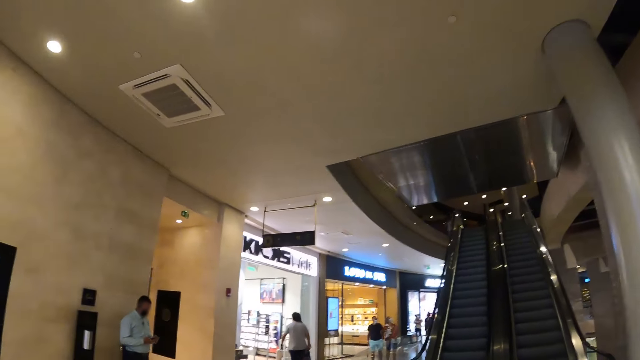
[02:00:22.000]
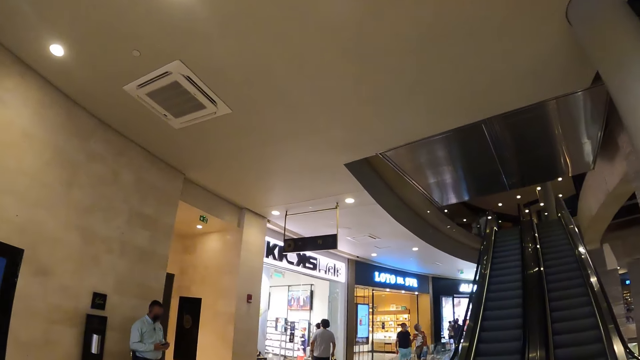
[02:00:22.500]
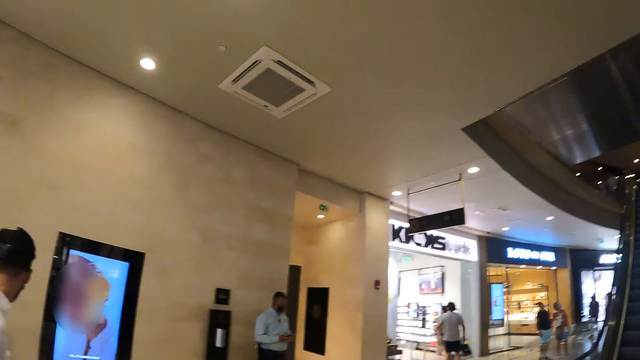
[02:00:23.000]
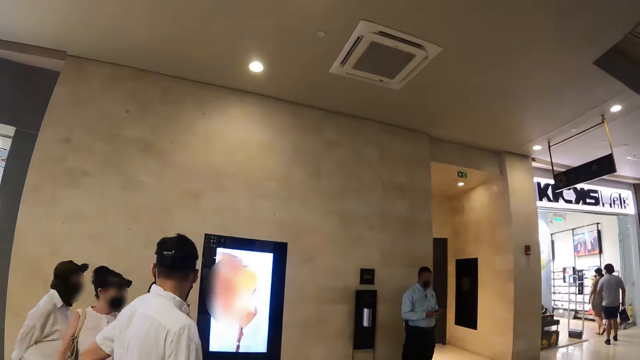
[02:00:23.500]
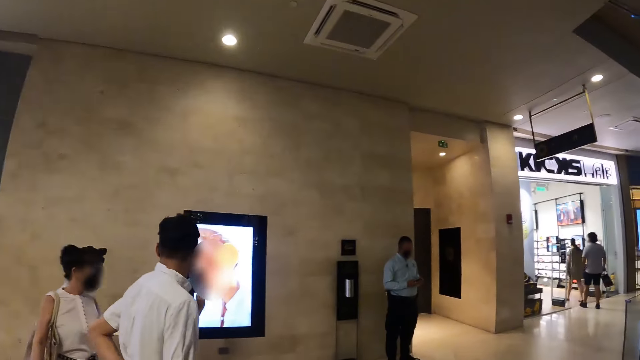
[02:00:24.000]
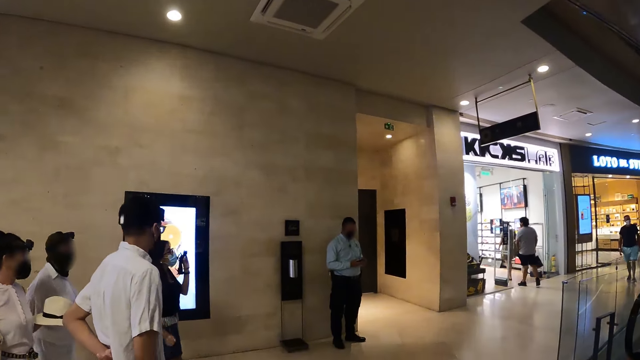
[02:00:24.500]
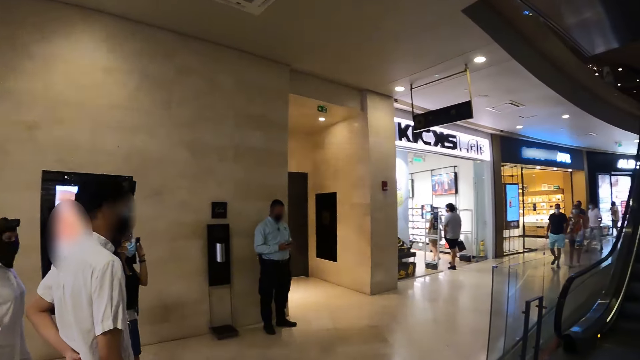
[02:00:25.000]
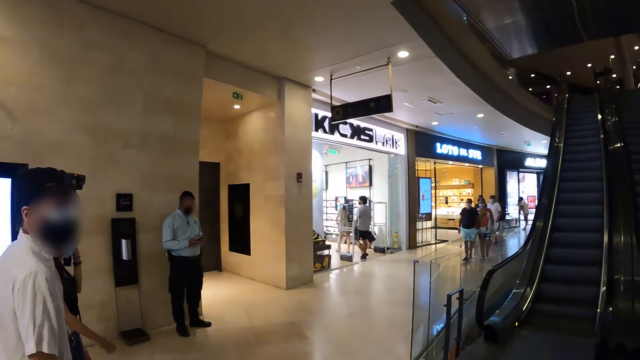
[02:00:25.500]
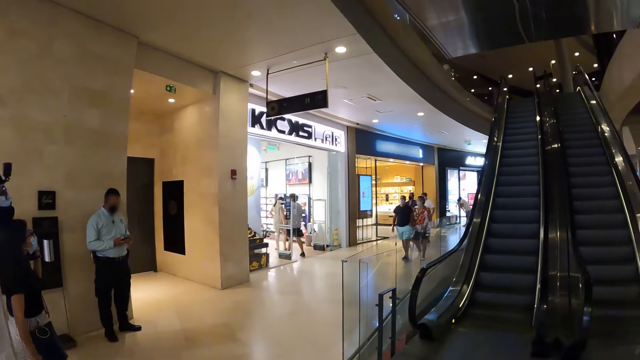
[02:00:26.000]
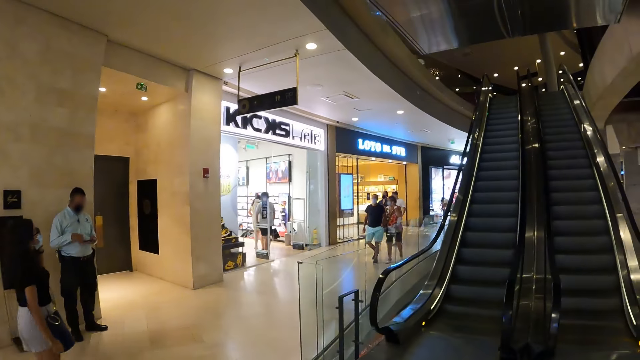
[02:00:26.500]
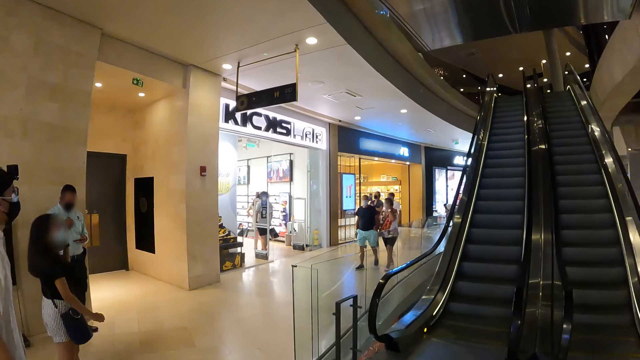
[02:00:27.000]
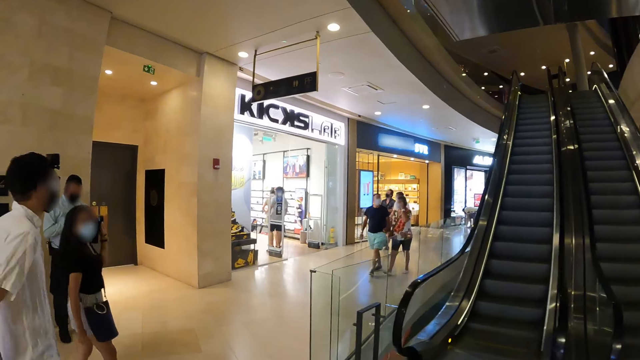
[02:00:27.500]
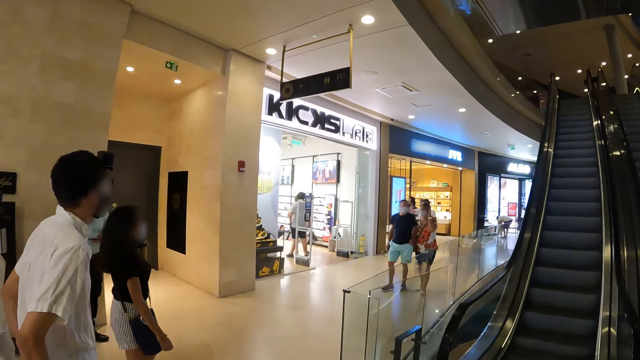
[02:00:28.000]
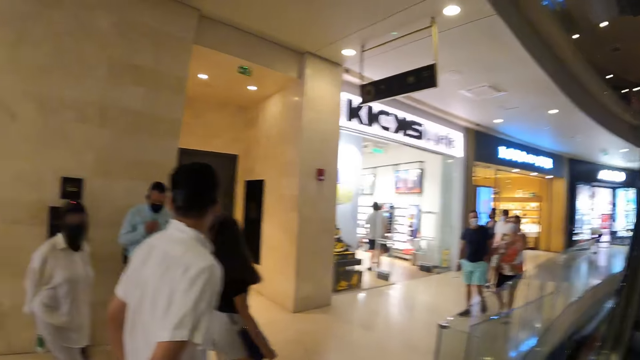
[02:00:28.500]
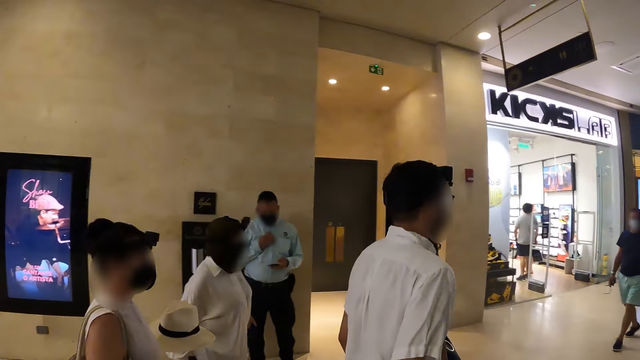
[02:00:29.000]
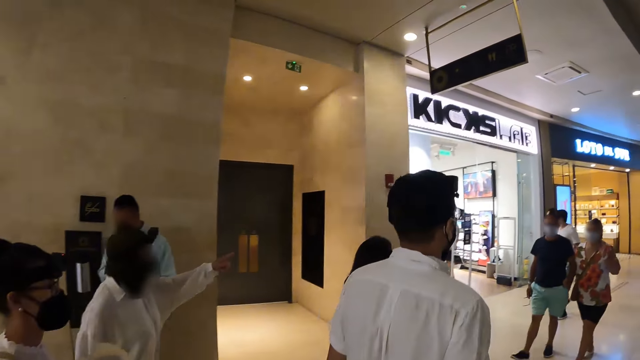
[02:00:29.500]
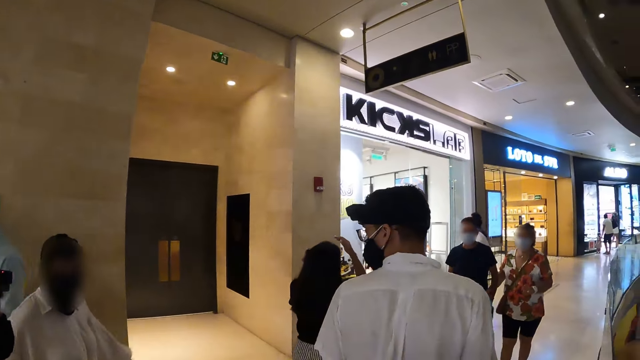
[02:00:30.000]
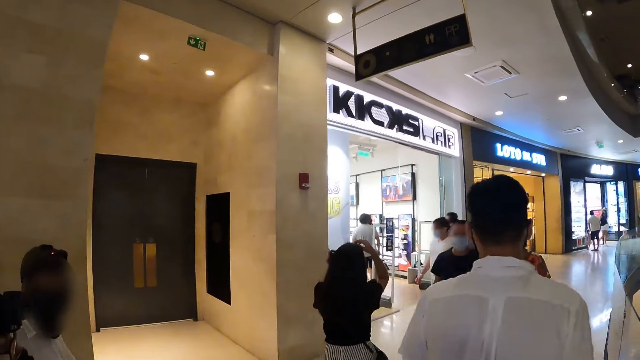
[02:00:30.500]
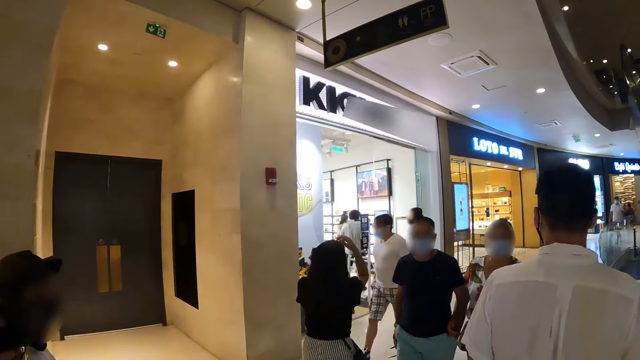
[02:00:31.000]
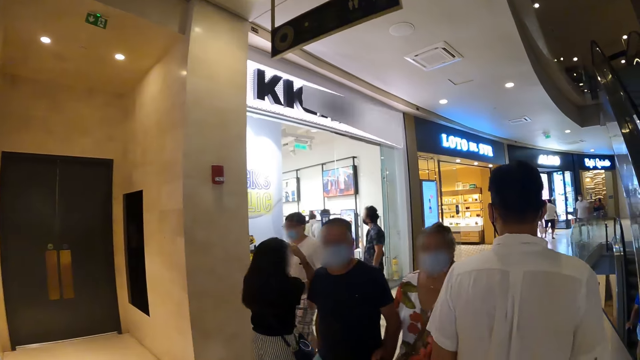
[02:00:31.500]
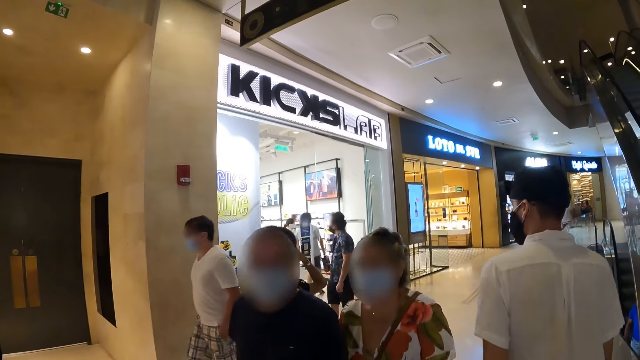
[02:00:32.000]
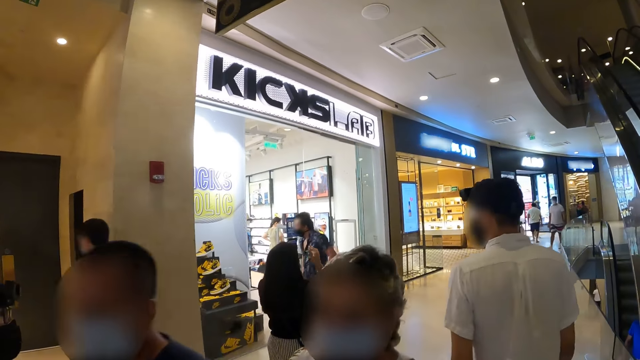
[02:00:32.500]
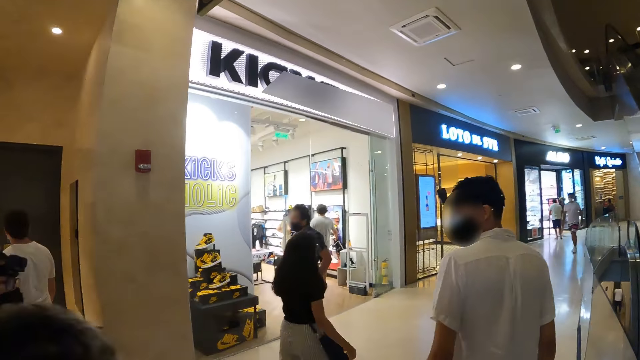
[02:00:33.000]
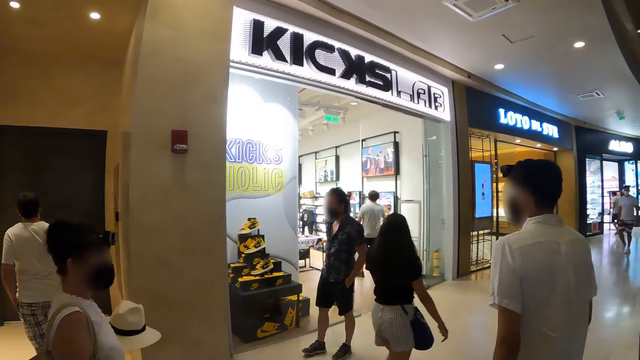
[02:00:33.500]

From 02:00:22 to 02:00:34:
The camera wearer looks around the building. The woman adjusts her hair with her right hand.

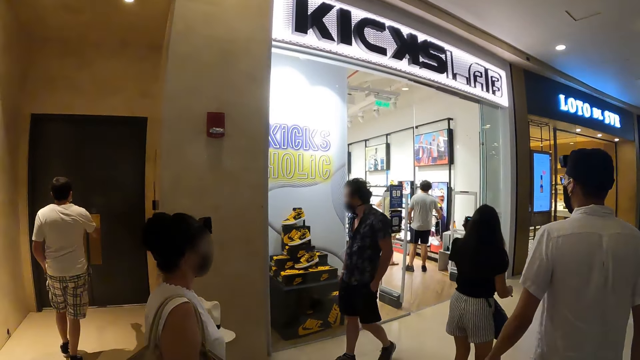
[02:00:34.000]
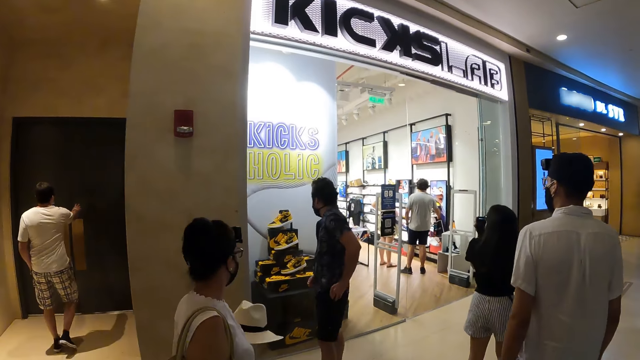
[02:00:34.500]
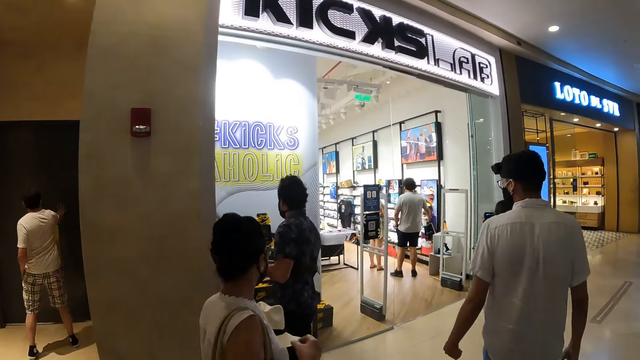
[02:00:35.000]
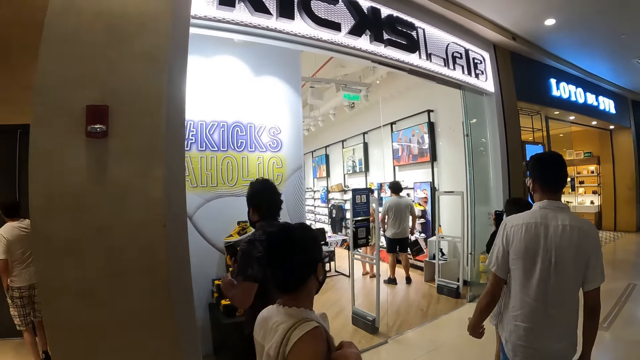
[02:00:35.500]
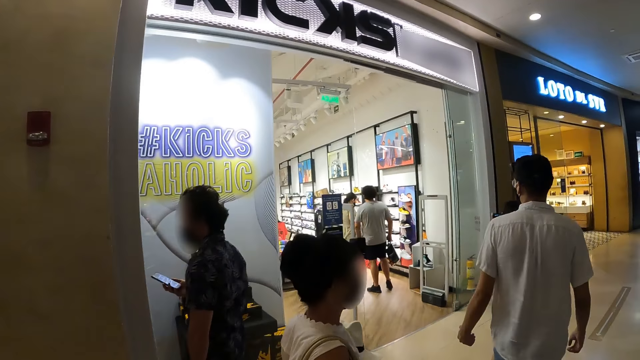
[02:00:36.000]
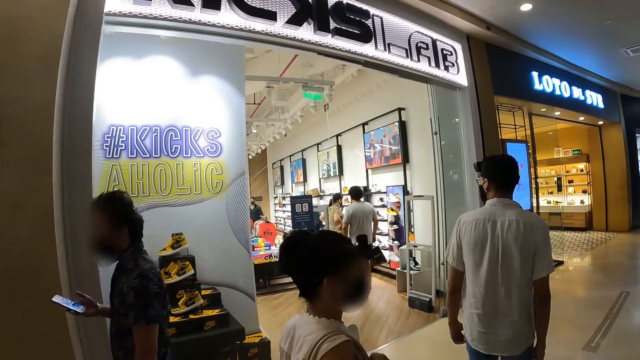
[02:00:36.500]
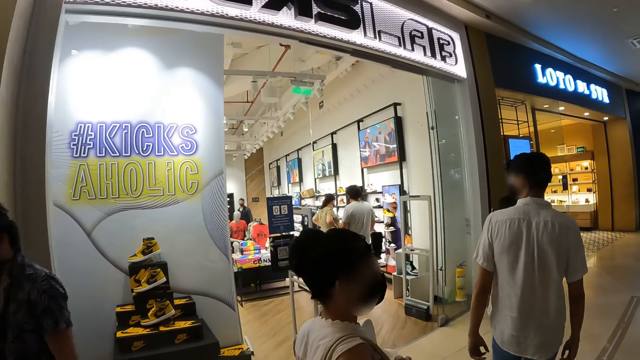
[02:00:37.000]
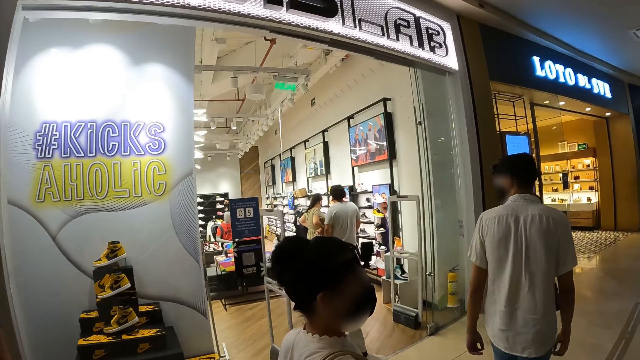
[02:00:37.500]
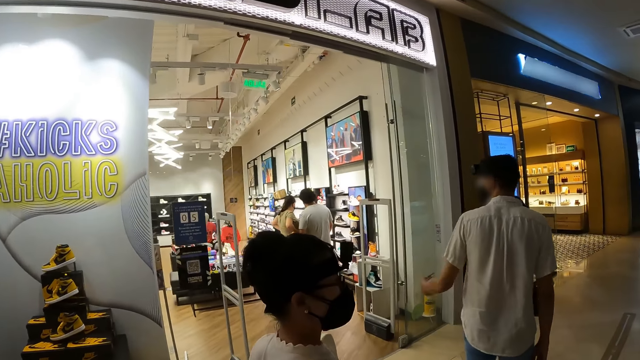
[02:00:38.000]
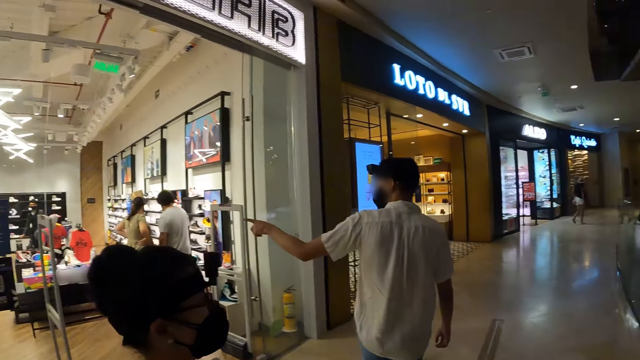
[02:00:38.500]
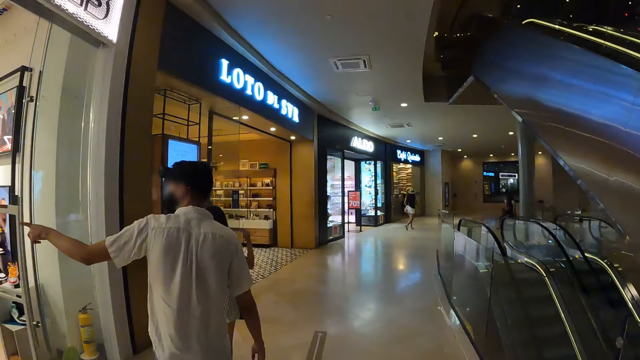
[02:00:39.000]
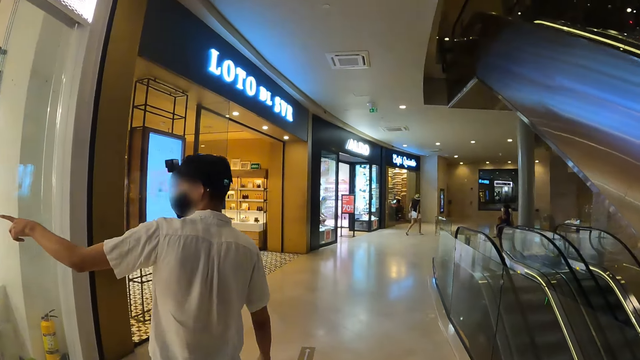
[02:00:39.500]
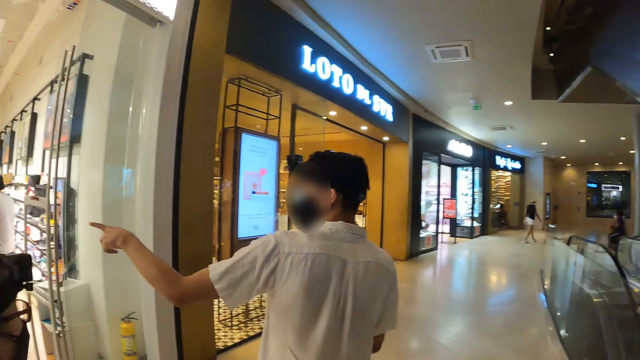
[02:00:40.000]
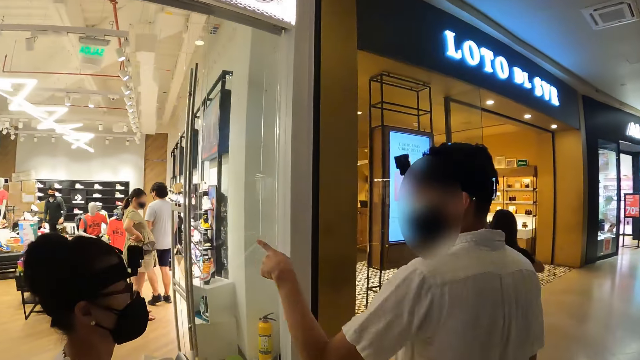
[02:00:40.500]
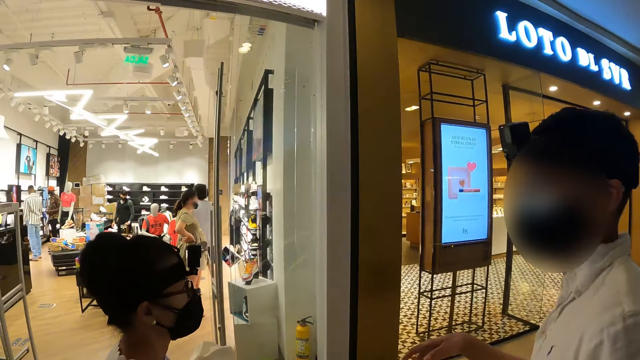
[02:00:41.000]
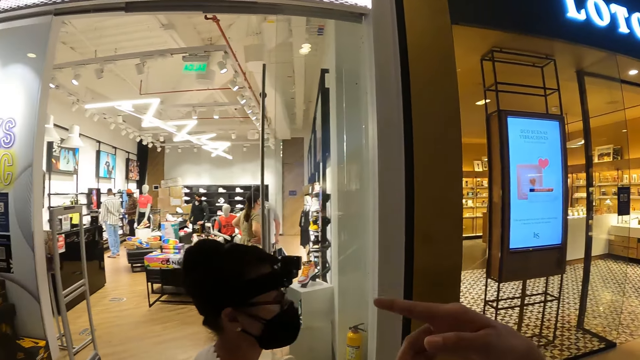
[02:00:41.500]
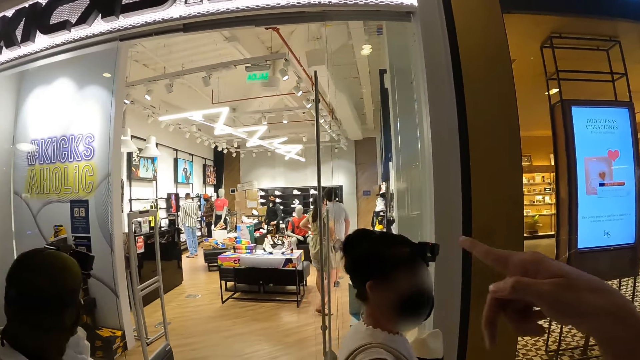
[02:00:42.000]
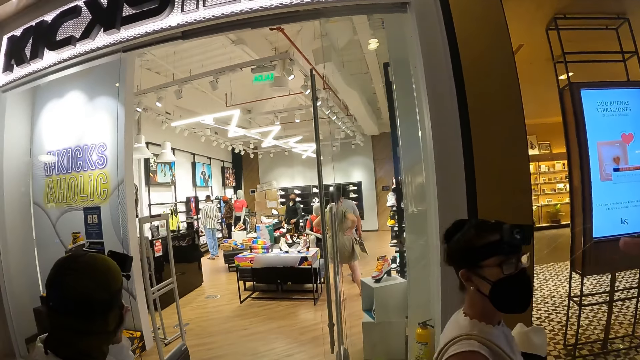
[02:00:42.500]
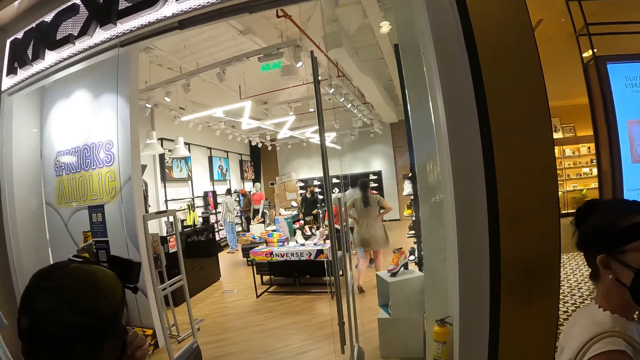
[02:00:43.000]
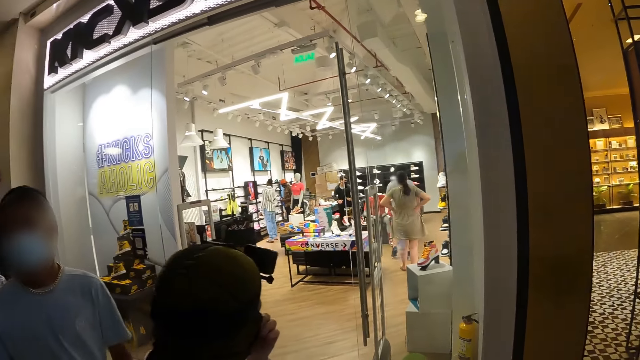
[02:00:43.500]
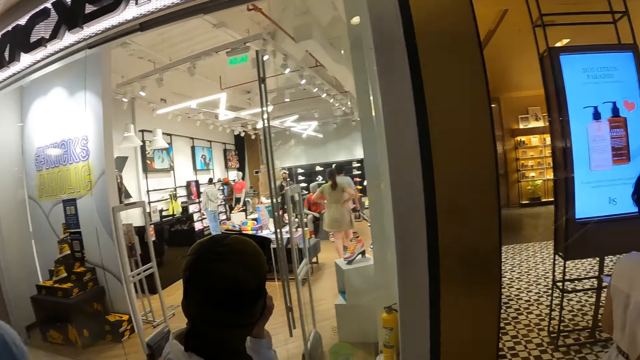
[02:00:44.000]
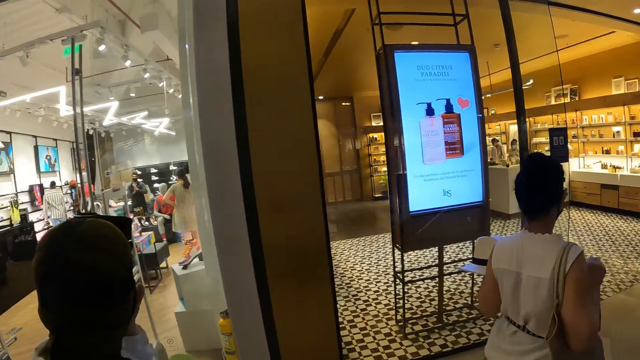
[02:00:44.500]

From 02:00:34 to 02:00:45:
The man gestures with his hands. The camera wearer looks around the building.
